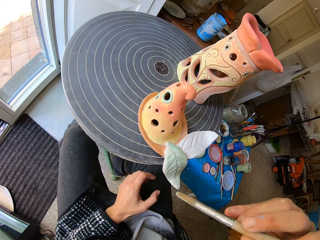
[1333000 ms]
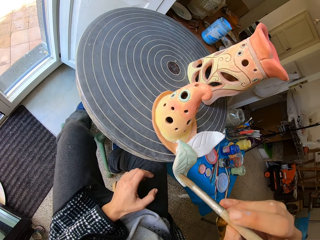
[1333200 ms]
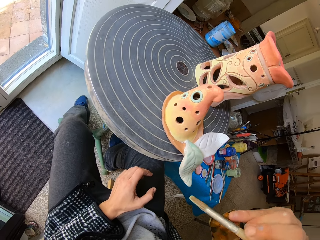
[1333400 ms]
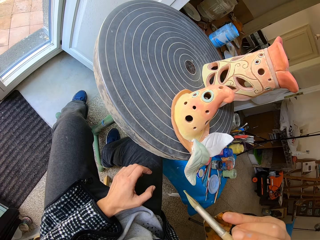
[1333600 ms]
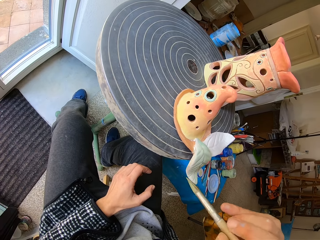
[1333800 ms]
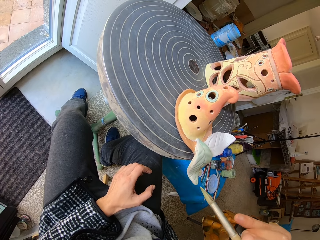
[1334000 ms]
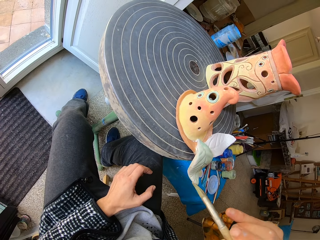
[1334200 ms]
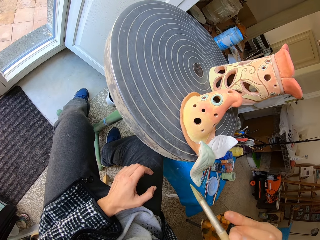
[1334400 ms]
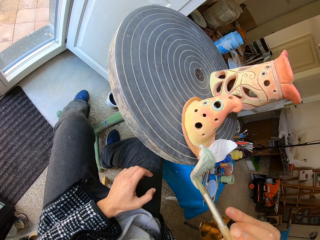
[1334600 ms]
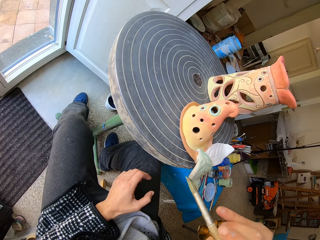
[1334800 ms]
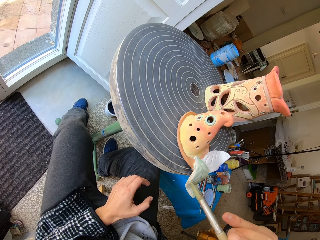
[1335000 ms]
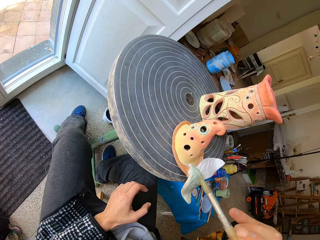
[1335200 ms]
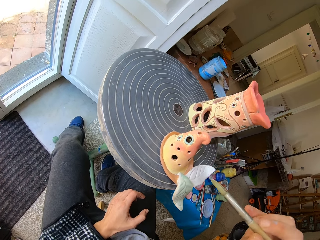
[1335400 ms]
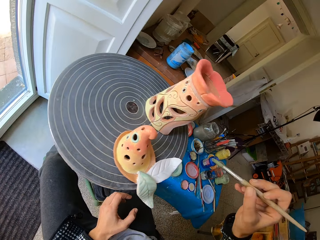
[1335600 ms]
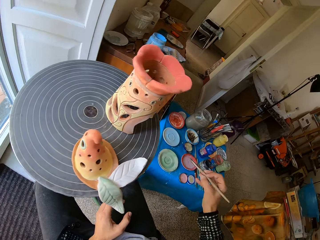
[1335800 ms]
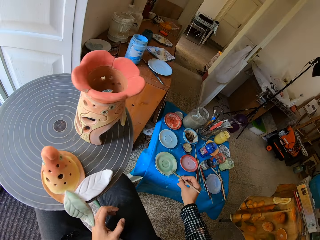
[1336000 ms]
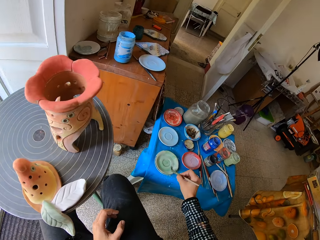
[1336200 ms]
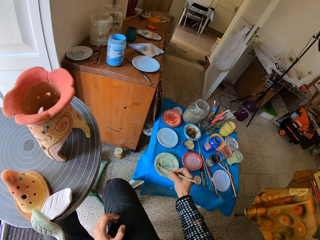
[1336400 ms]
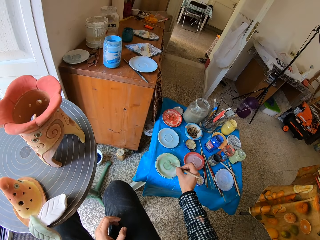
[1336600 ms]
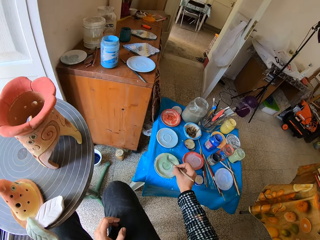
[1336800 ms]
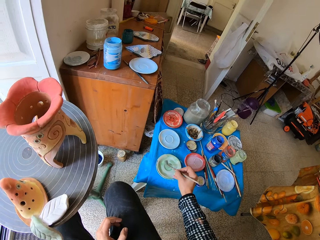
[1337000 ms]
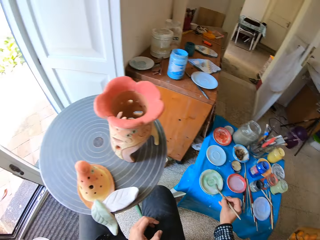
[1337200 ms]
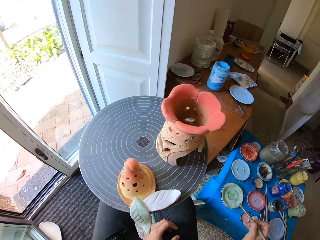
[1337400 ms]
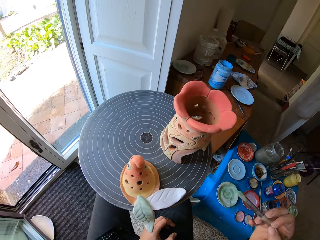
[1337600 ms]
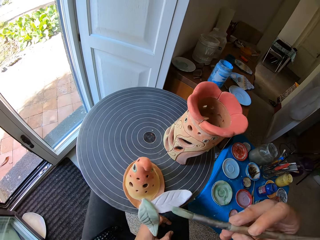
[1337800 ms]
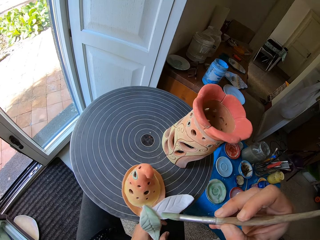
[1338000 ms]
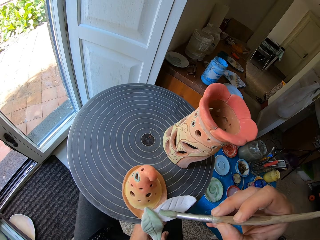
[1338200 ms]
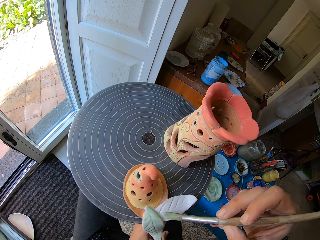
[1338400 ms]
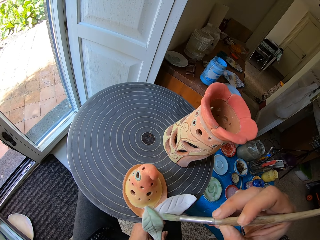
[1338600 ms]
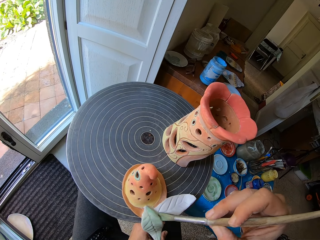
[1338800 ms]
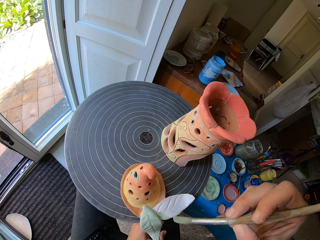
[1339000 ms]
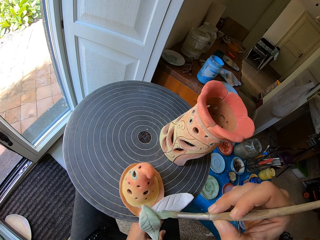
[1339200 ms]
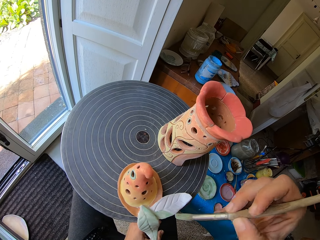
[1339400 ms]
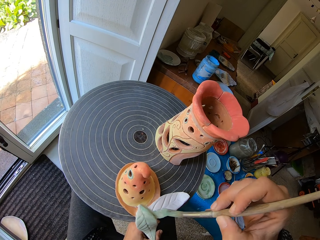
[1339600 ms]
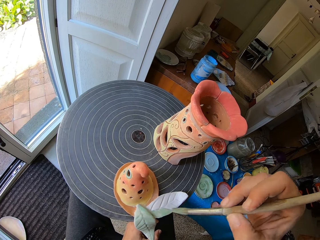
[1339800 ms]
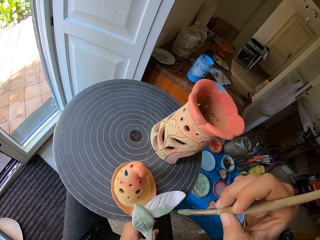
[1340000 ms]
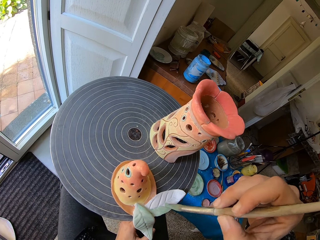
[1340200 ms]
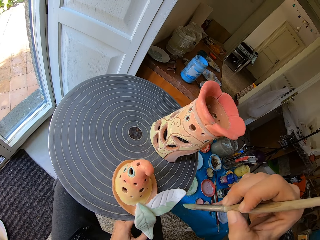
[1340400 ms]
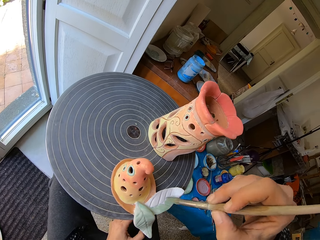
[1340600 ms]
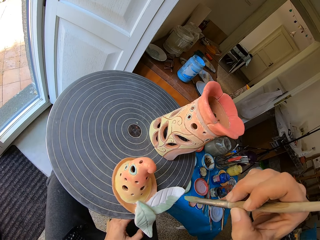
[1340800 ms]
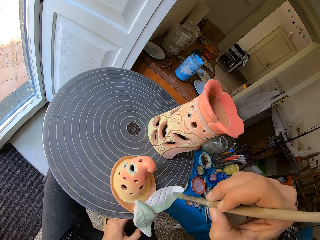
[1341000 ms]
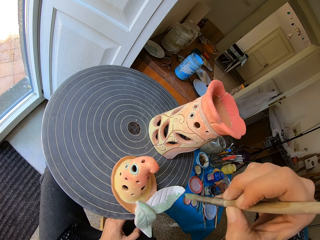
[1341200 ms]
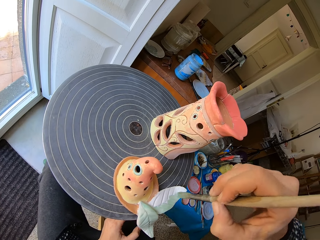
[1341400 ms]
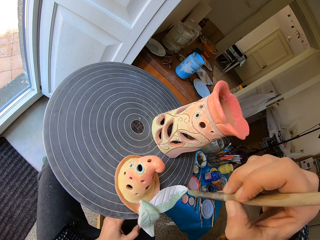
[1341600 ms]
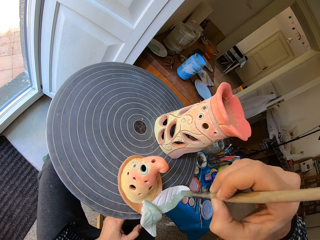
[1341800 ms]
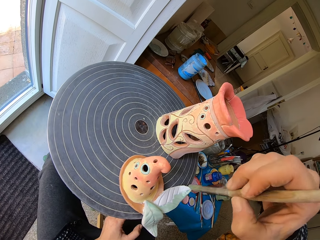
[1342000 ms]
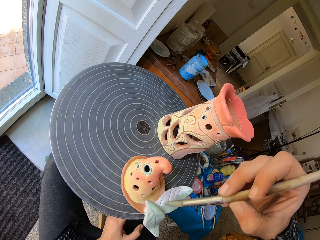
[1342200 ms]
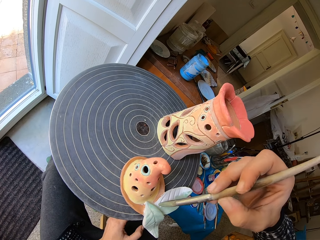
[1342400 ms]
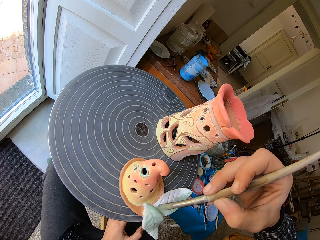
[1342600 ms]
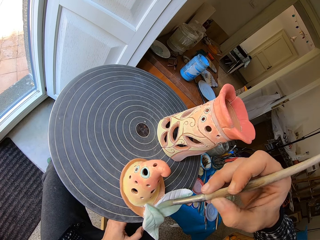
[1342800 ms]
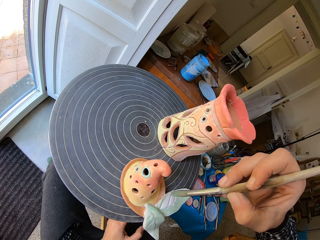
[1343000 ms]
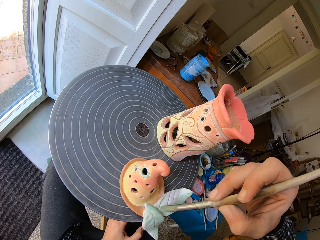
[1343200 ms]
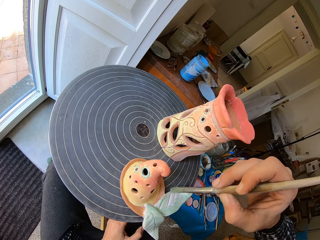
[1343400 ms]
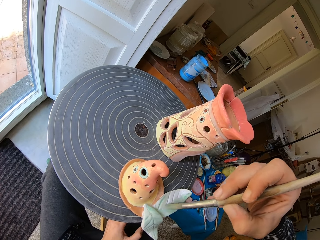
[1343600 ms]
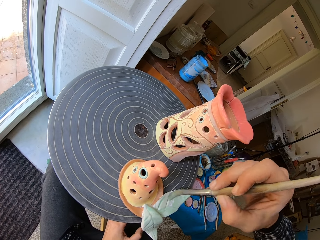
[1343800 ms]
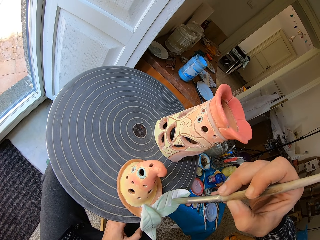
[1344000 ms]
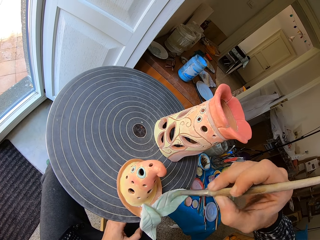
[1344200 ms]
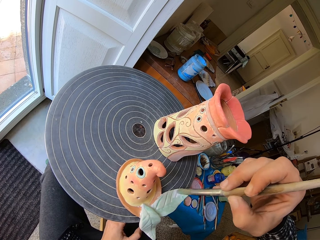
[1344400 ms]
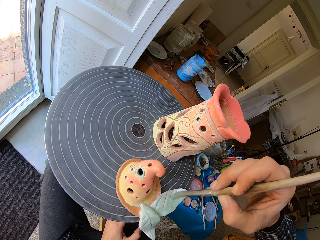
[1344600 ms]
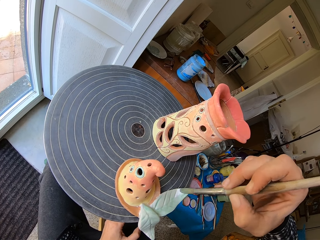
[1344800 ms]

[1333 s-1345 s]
The camera wearer dips the paint brush in her right hand in the flat plastic of mixed paint. She paints the ceramic ware on the pottery wheel with the paint brush in her right hand.

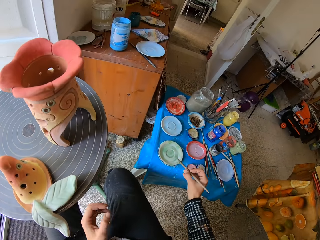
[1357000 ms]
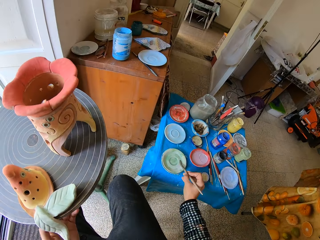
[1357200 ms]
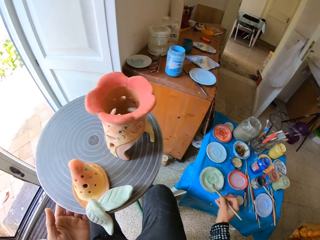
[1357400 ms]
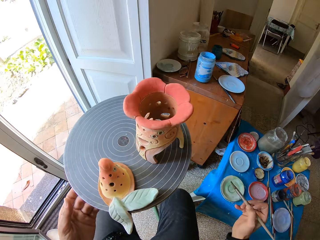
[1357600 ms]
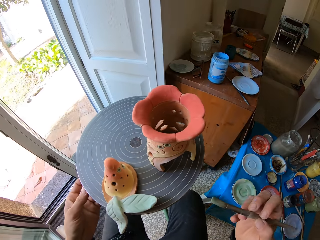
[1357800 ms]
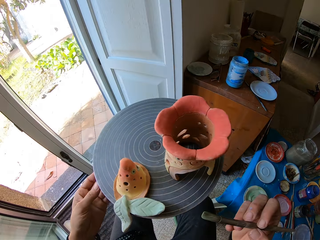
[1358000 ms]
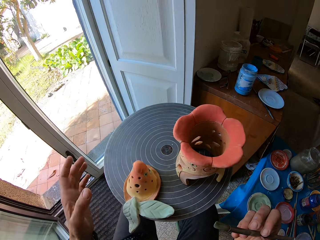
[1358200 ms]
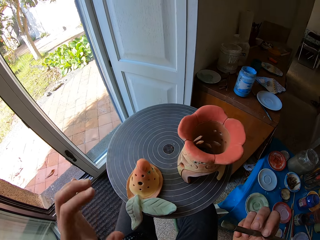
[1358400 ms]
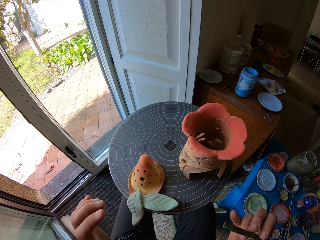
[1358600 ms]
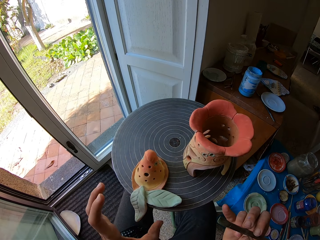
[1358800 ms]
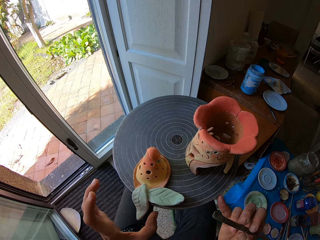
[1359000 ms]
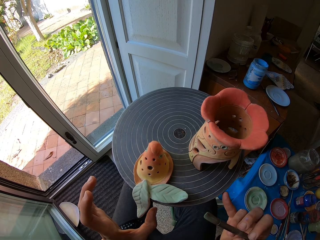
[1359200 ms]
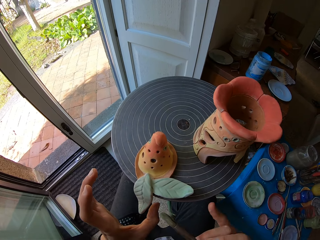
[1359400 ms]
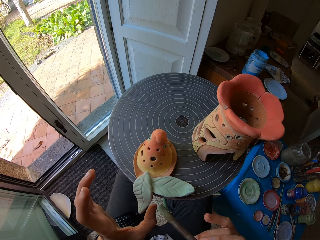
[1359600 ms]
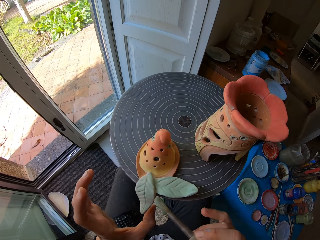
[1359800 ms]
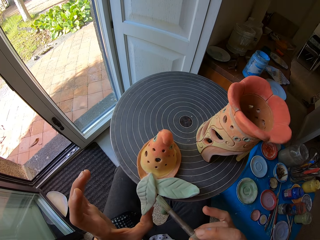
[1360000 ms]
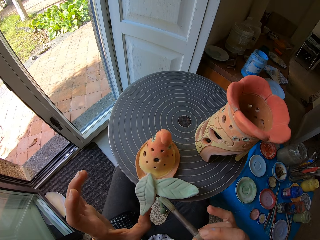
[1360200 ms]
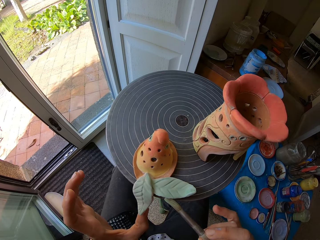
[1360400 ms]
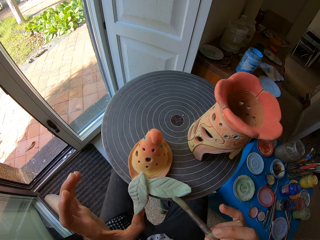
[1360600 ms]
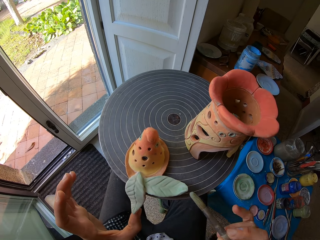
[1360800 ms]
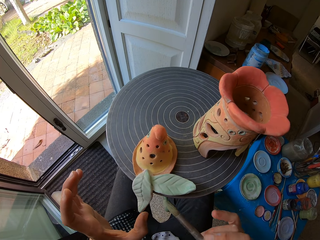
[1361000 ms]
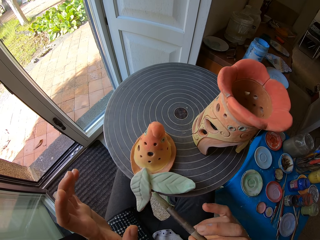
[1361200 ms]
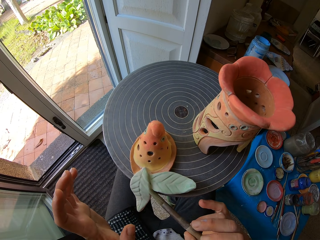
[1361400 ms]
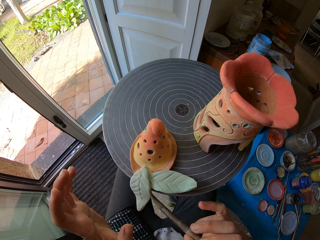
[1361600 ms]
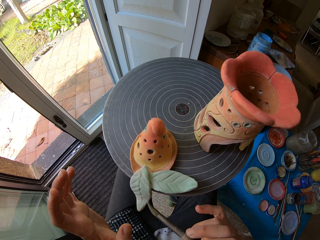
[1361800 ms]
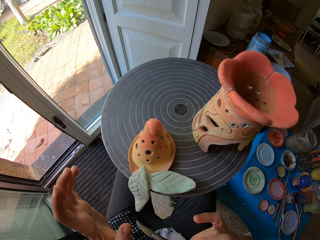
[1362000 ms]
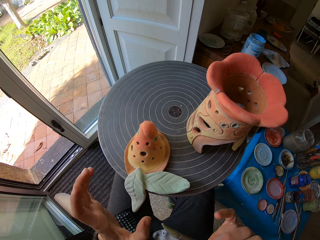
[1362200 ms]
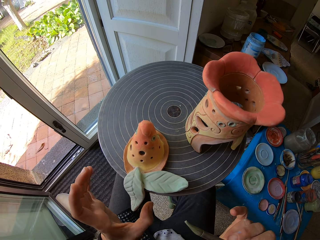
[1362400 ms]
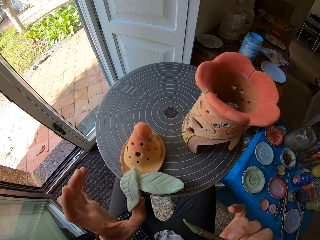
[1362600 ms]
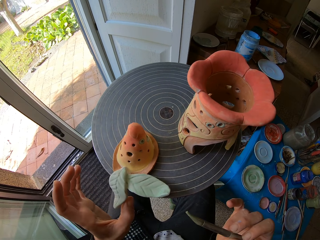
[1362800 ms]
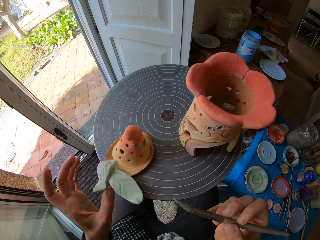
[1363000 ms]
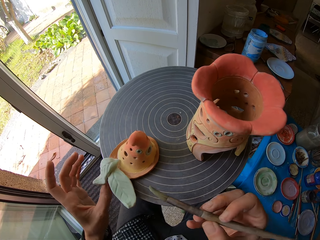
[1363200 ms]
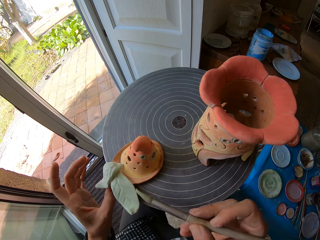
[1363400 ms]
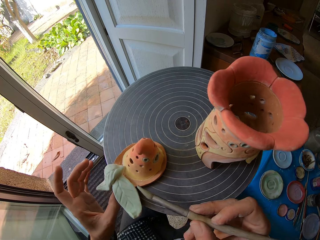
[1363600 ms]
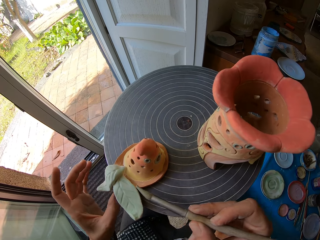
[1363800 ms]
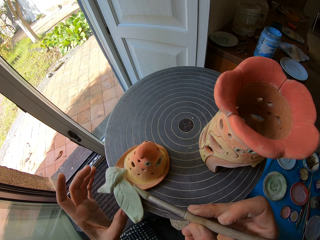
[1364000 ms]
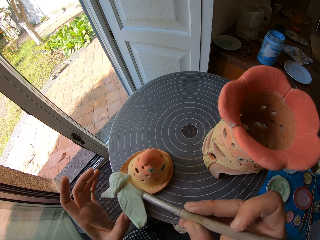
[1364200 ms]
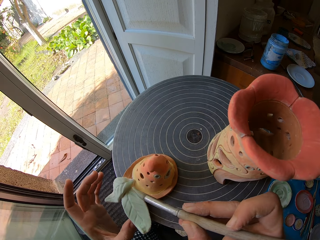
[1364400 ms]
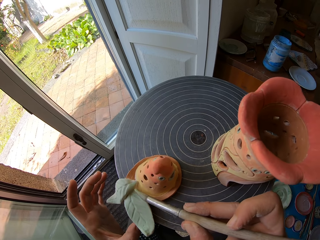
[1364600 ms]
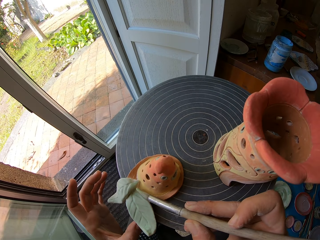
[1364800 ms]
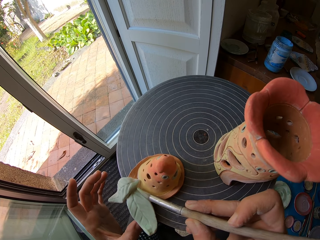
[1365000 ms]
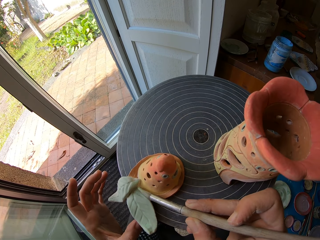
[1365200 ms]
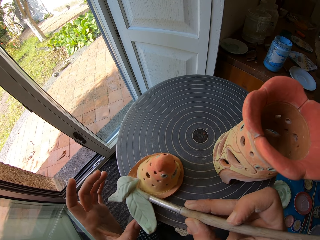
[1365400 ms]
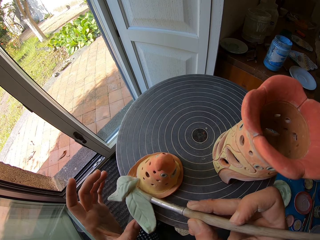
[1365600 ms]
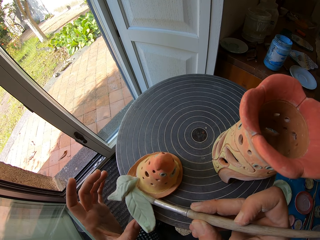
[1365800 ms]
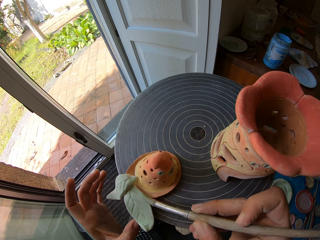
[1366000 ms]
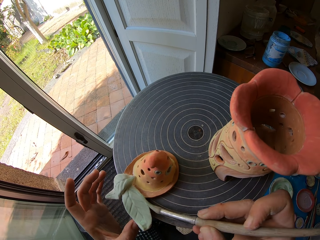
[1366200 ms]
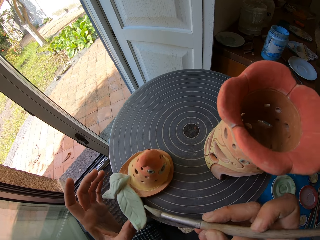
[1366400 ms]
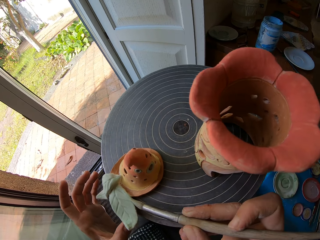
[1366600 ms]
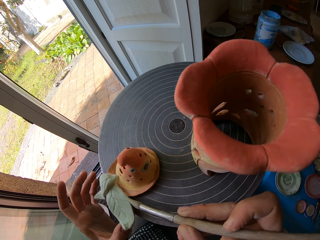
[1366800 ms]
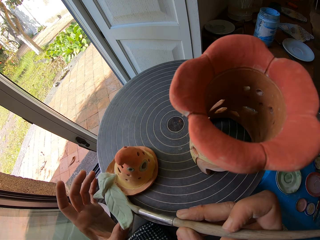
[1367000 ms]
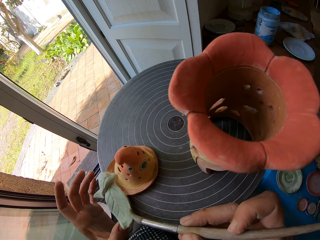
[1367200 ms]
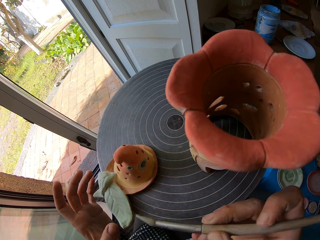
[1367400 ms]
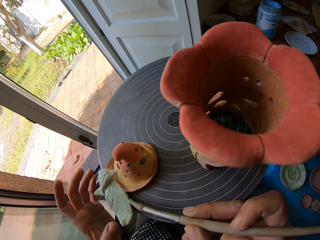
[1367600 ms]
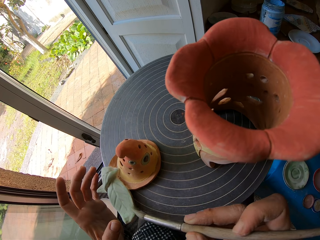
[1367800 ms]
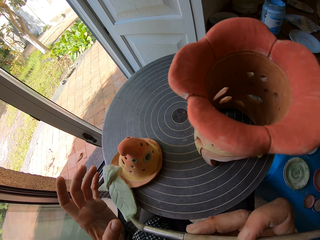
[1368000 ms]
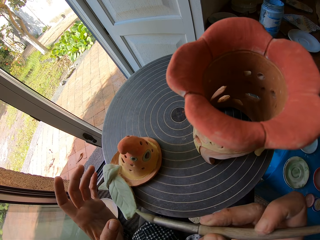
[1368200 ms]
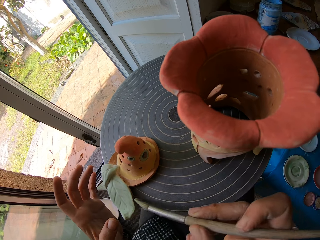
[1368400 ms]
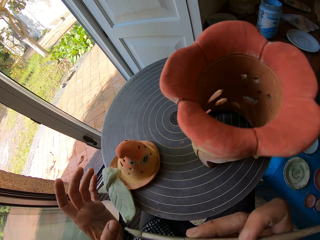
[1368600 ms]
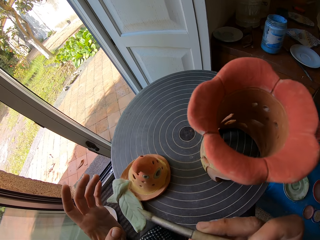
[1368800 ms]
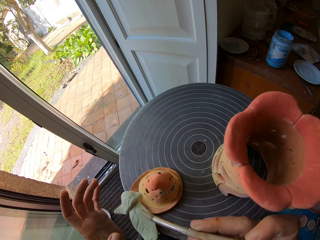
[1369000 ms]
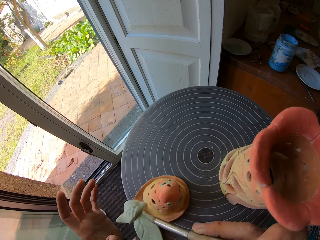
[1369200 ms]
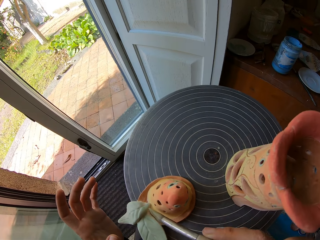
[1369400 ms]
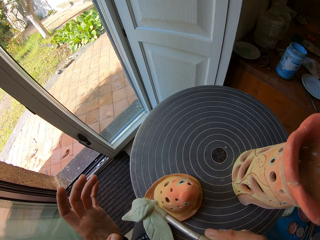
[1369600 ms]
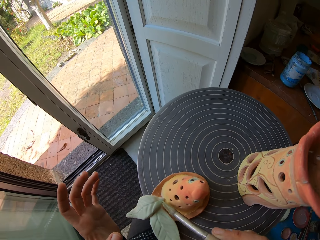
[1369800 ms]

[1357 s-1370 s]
The camera wearer dips the paint brush in her right hand in the flat plastic of mixed paint. She removes her left hand from the pottery wheel. She paints the ceramic ware or clay mold on the pottery wheel with the paint brush in her right hand. She moves the clay mold. She paints the clay mold.
